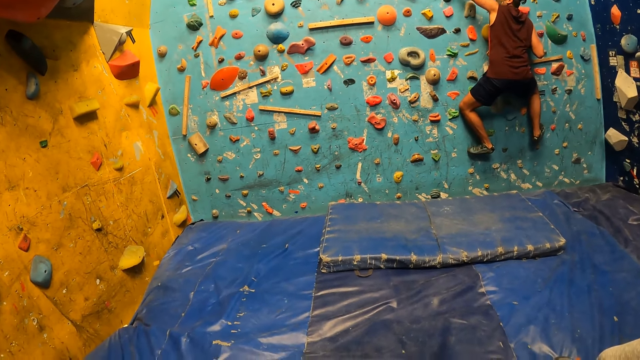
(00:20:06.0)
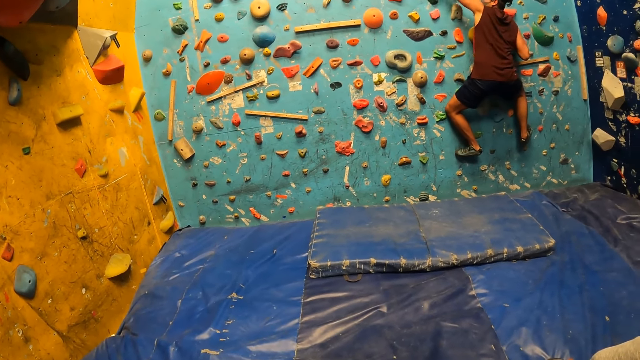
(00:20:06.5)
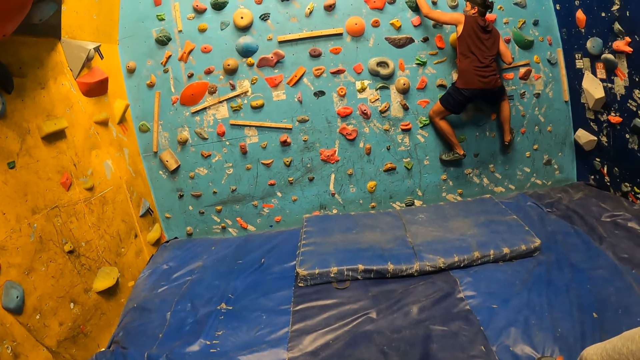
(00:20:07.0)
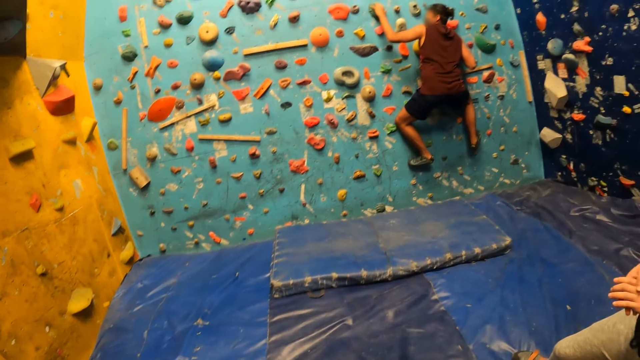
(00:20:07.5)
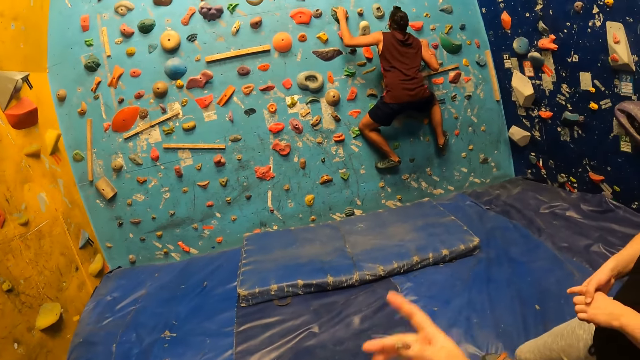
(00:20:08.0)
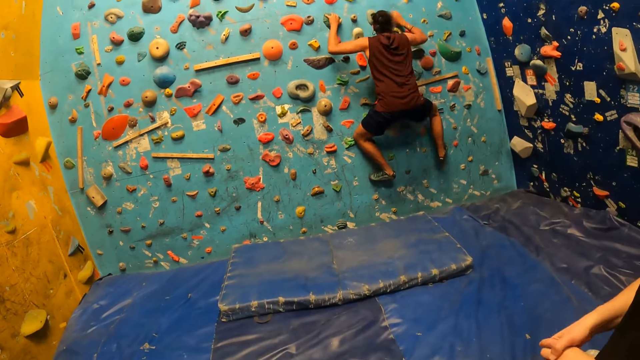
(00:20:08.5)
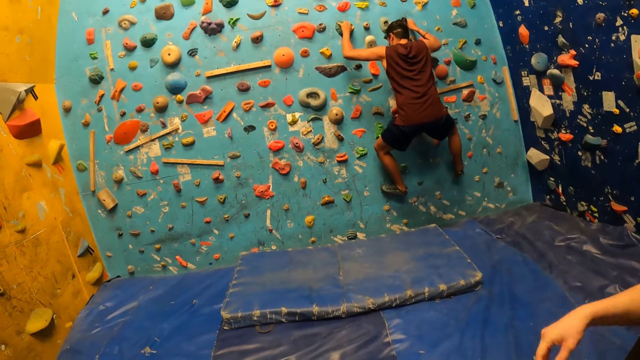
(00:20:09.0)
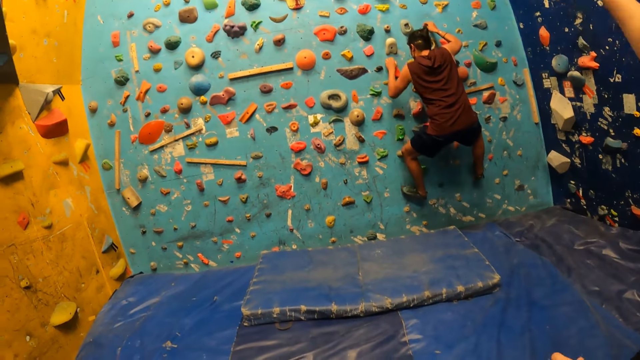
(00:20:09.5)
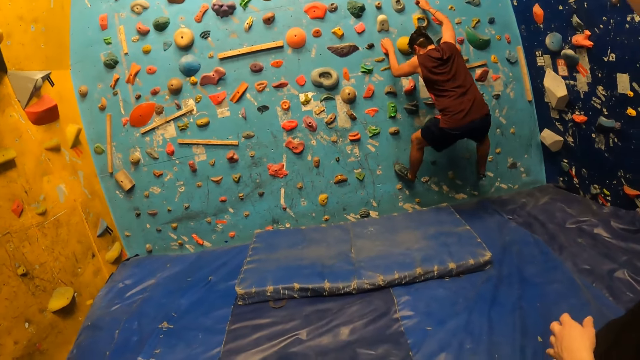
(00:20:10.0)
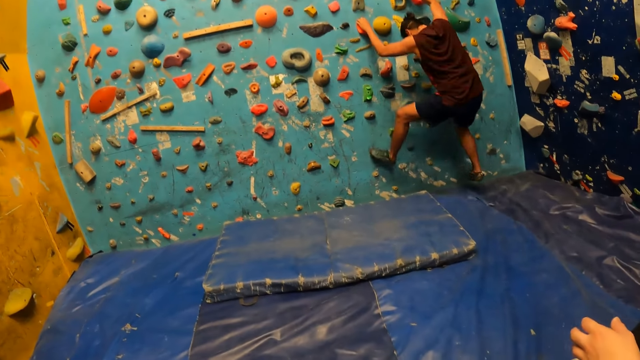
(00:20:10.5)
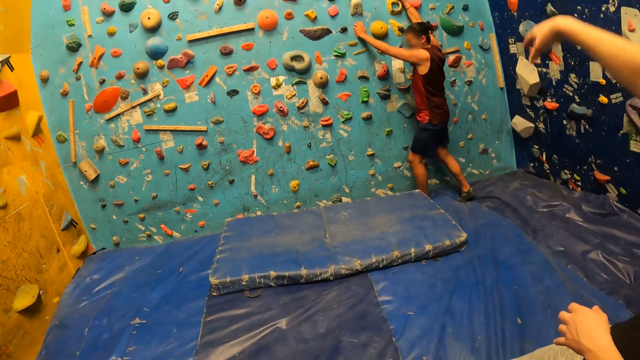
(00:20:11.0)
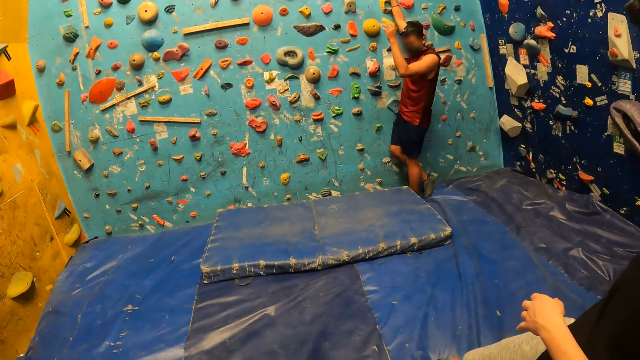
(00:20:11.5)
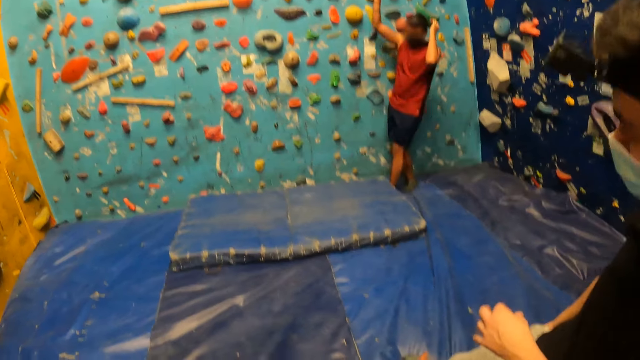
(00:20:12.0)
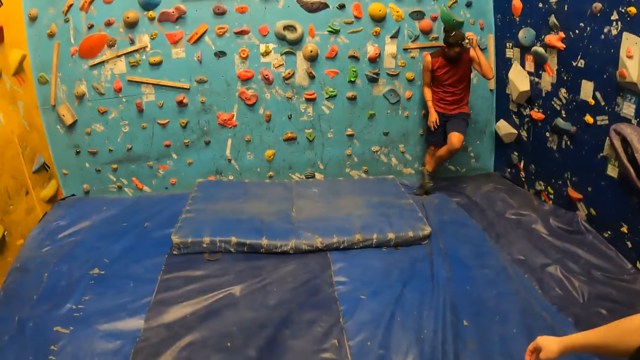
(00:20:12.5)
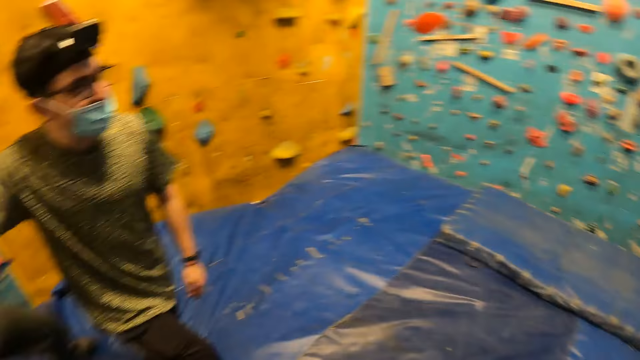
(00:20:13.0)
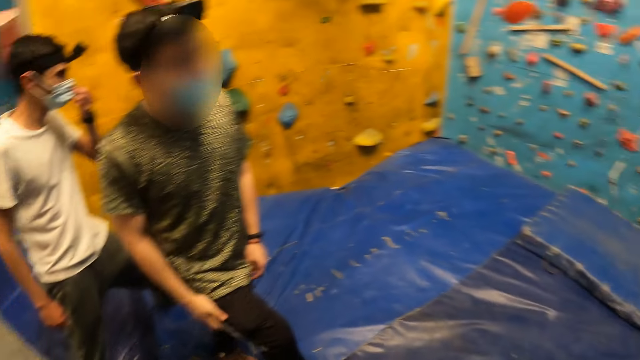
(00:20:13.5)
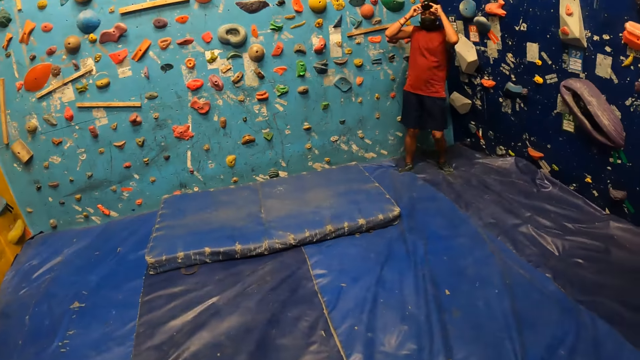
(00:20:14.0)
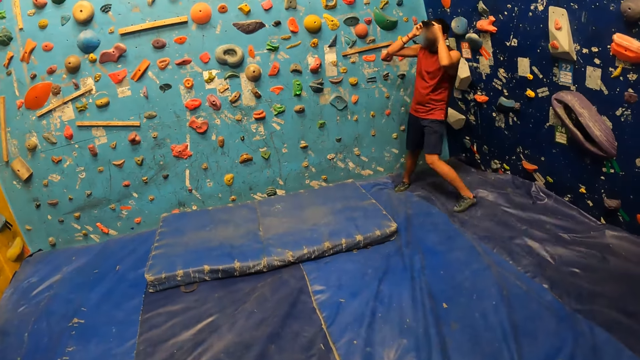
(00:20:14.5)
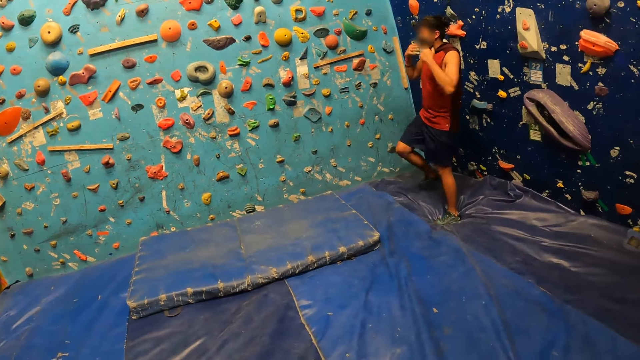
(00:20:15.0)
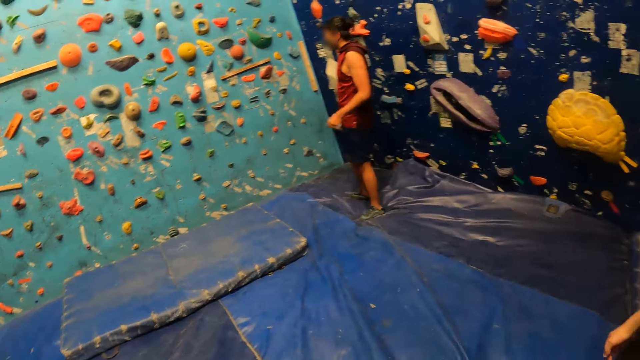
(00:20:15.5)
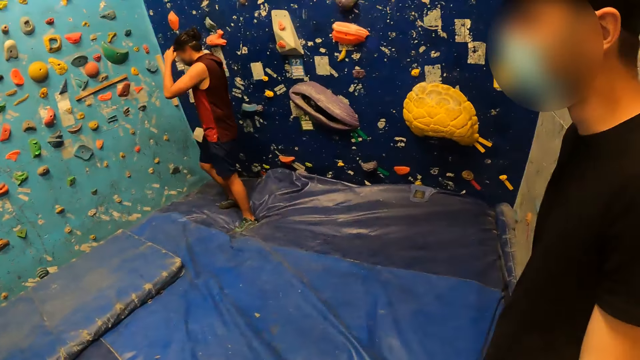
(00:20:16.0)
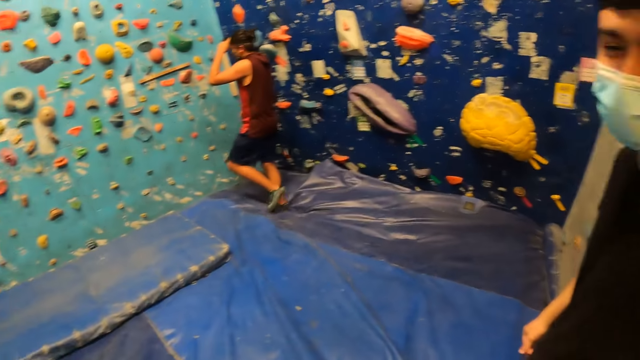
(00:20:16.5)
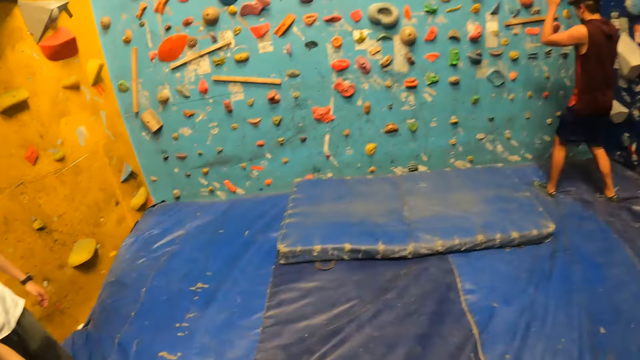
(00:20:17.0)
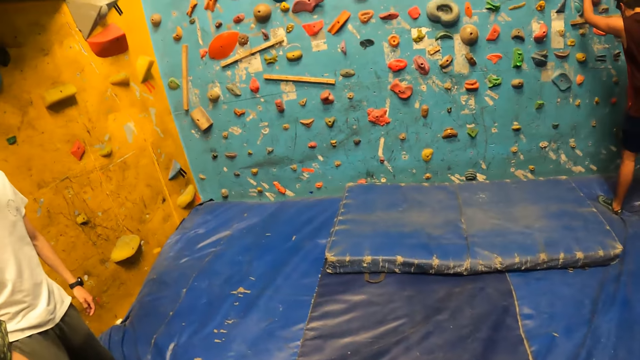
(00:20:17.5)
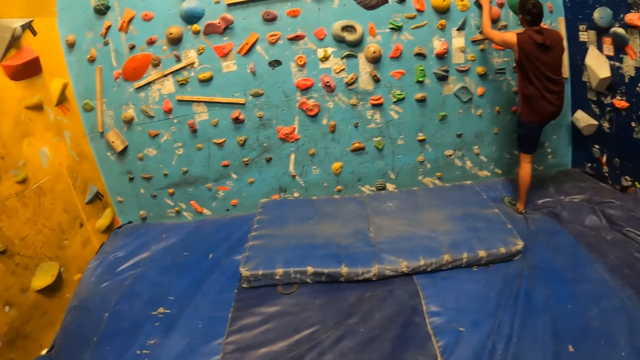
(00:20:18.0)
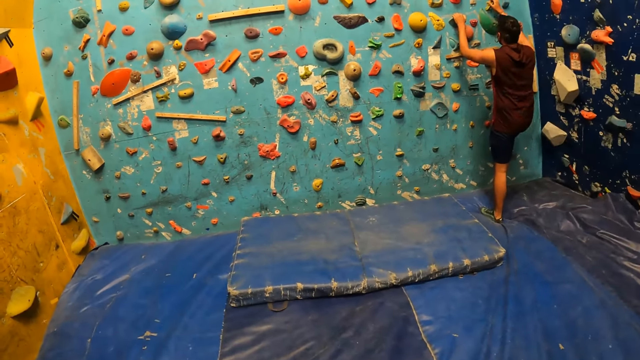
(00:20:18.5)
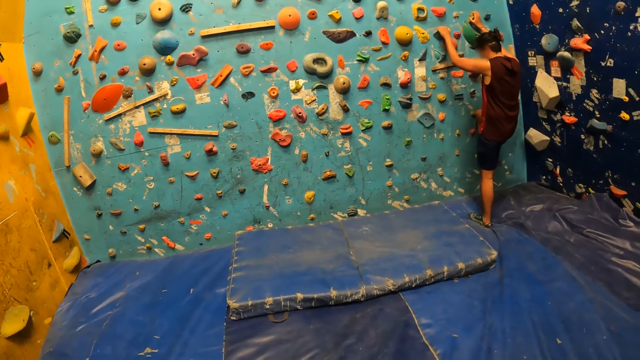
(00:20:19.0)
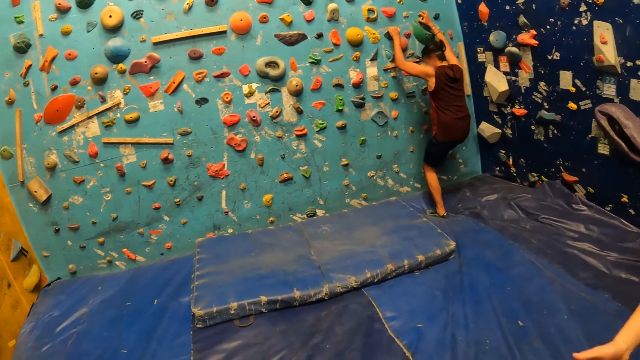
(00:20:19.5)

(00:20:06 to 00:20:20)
A person climbs down the wall. The camera wearer looks around. The person adjusts the camera. The person climbs the wall.

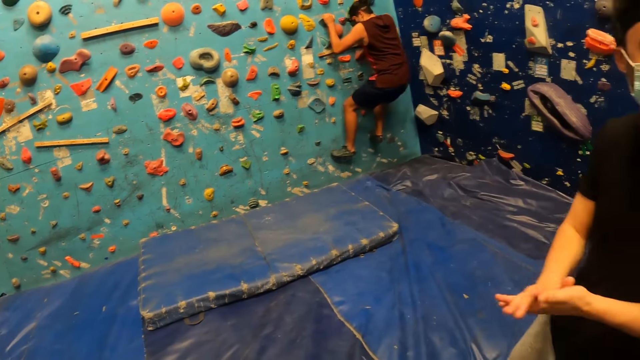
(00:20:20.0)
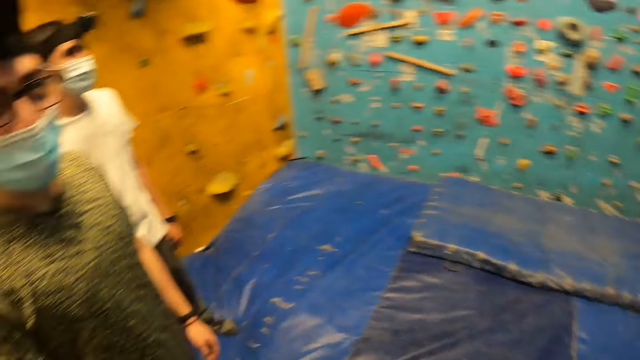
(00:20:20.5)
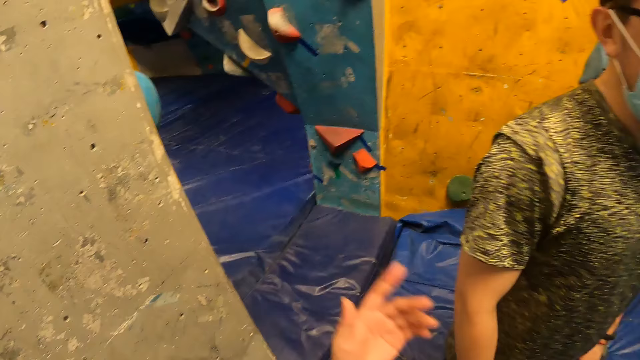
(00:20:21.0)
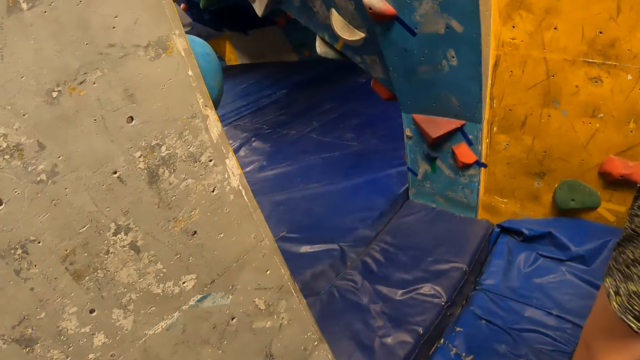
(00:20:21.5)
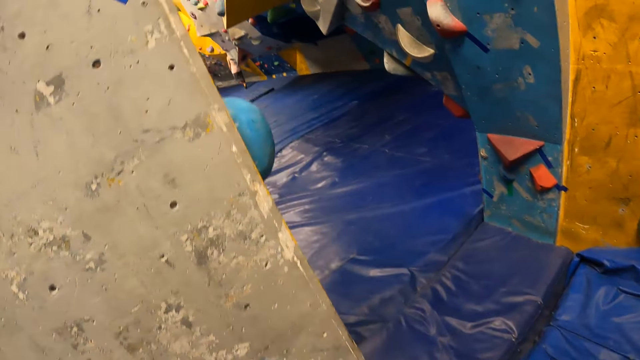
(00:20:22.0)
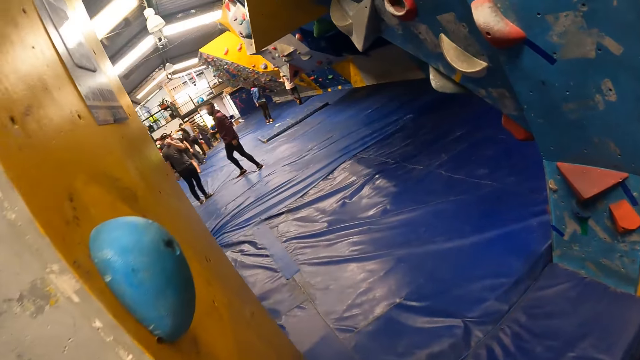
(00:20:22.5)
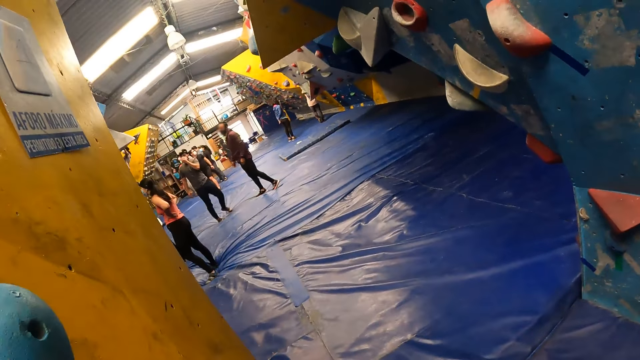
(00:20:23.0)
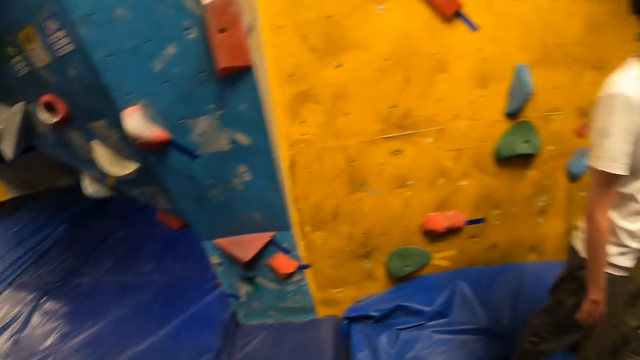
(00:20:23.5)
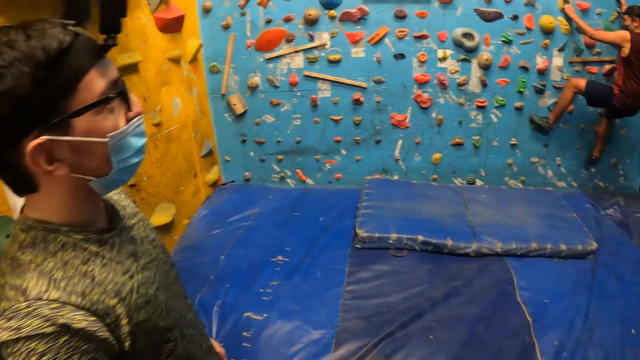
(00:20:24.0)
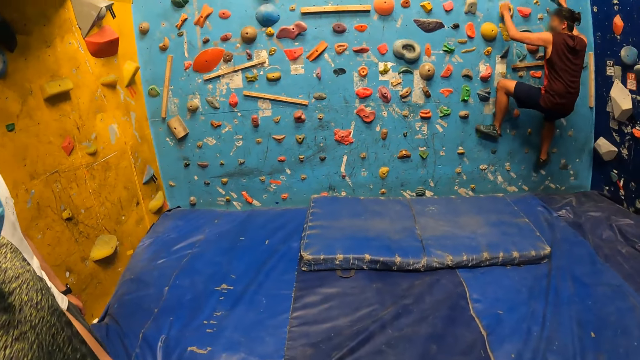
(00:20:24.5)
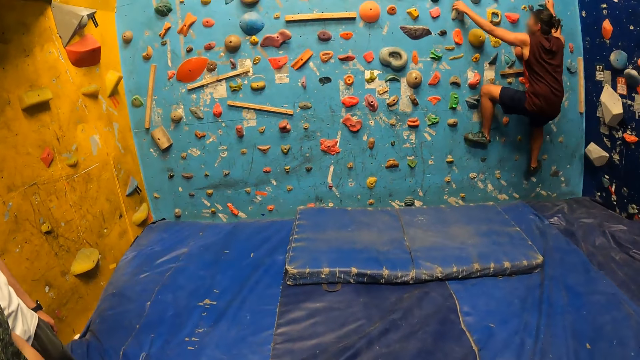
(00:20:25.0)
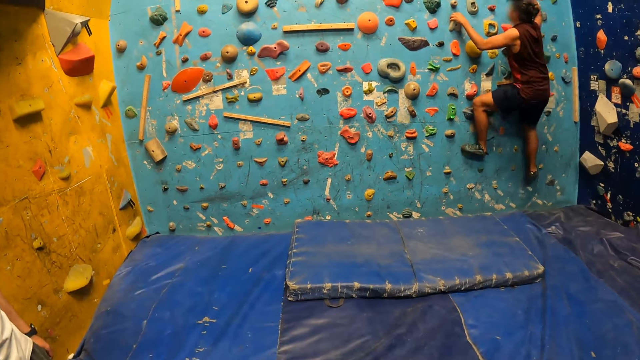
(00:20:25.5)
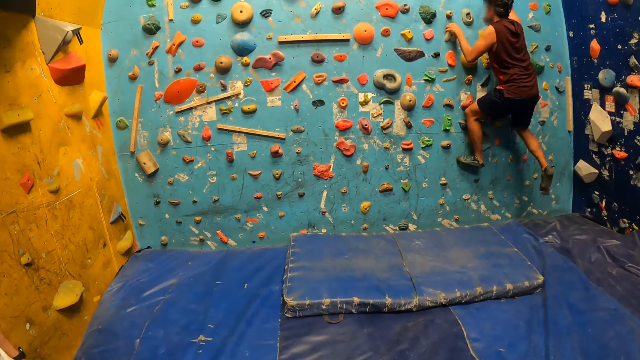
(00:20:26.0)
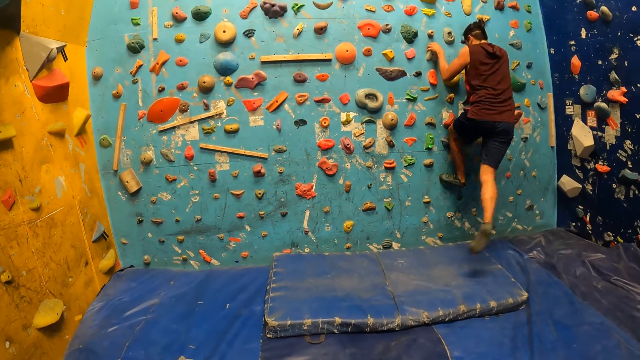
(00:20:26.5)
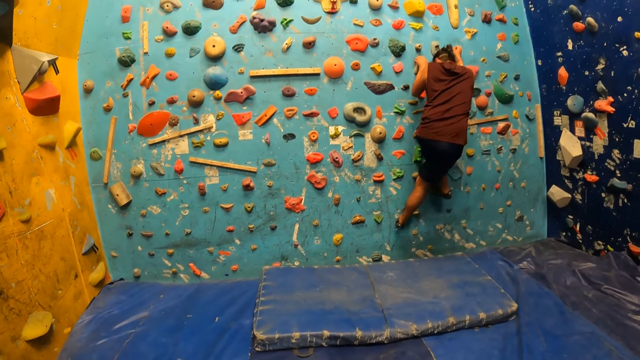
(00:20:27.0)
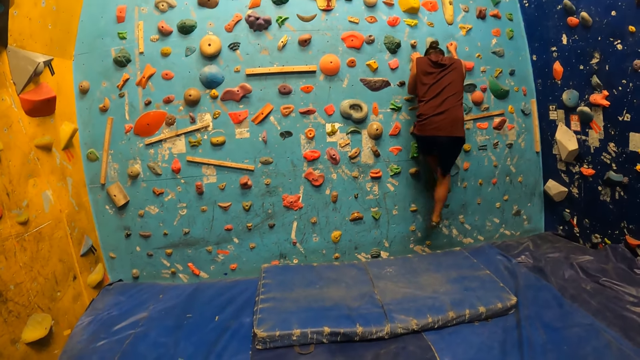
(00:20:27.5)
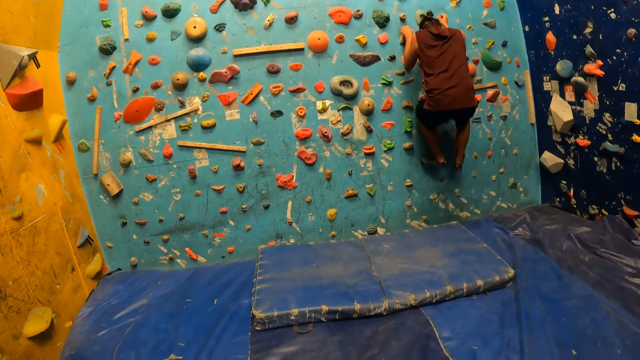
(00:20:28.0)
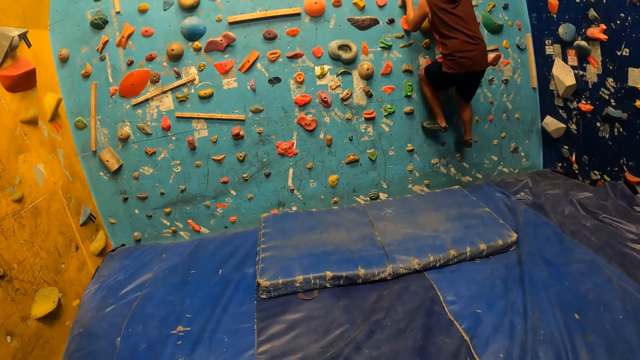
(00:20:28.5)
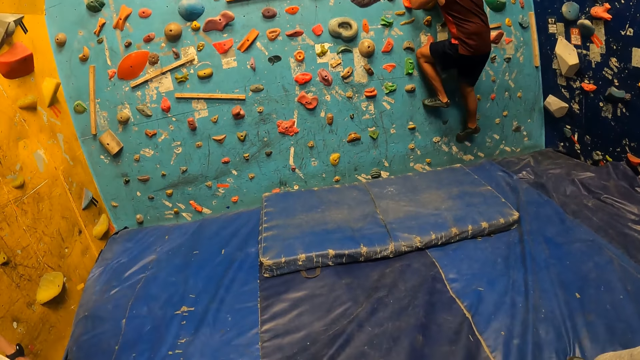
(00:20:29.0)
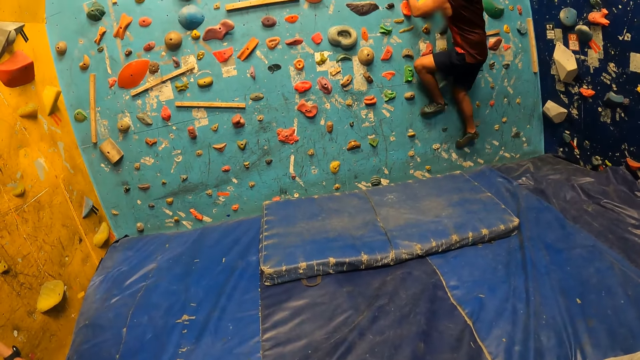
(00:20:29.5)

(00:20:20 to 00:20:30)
A person wipes his hands on each other. The camera wearer looks around.
